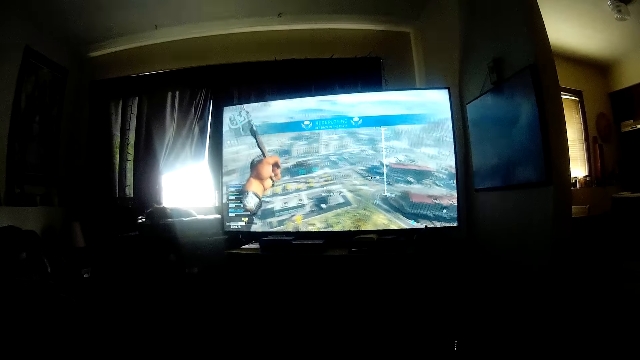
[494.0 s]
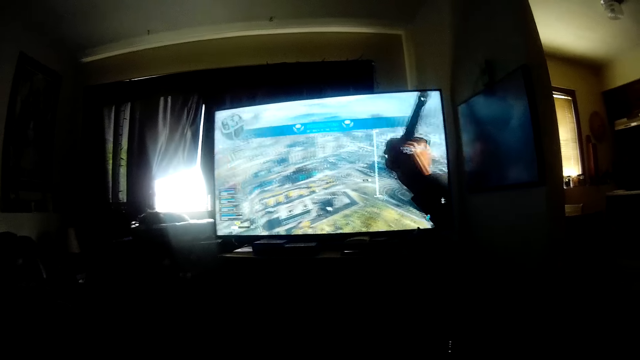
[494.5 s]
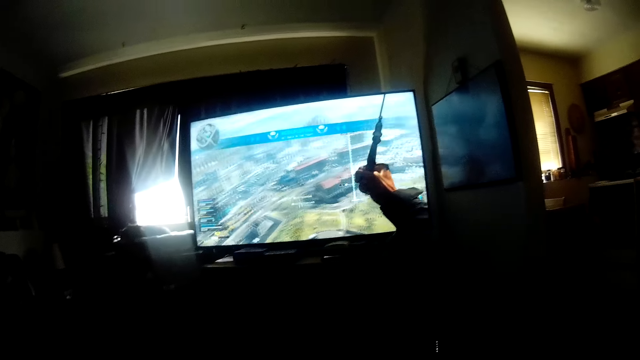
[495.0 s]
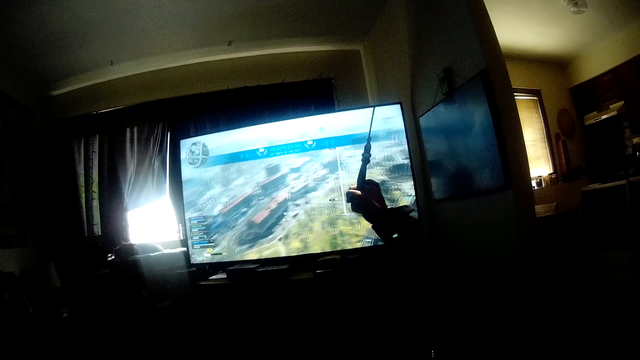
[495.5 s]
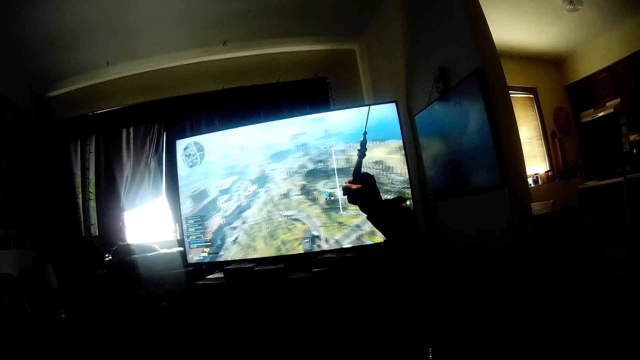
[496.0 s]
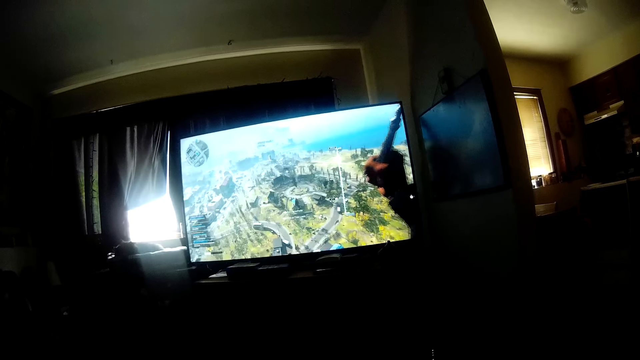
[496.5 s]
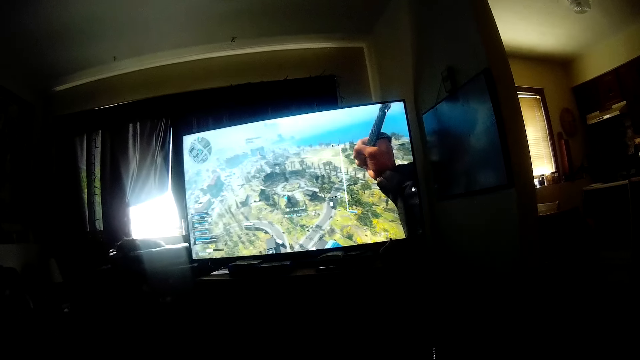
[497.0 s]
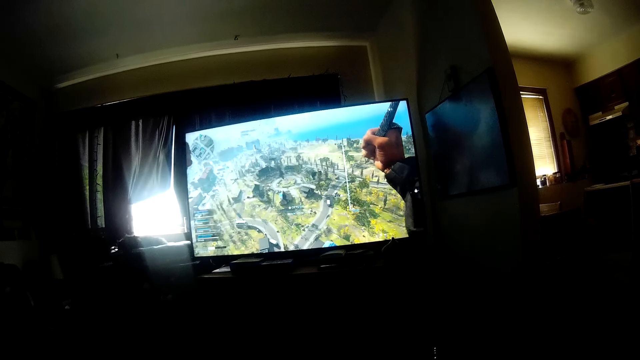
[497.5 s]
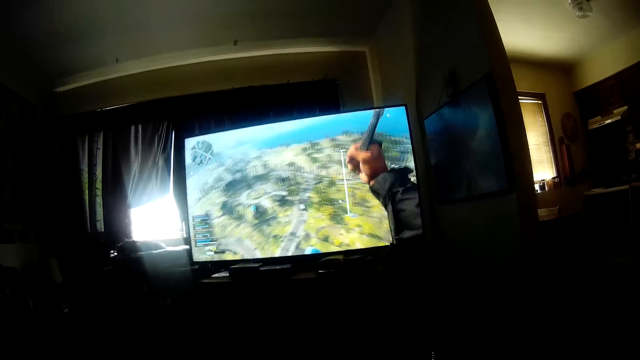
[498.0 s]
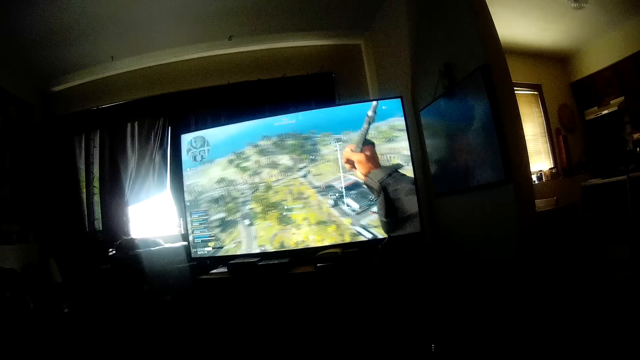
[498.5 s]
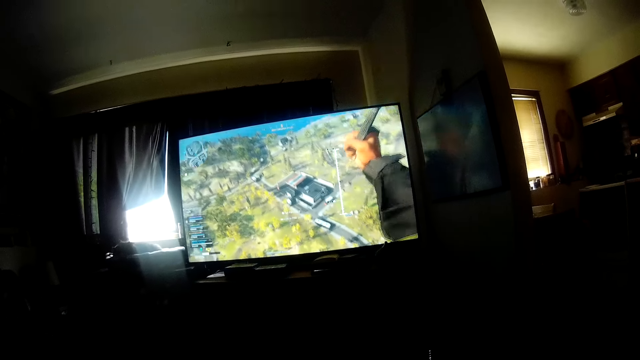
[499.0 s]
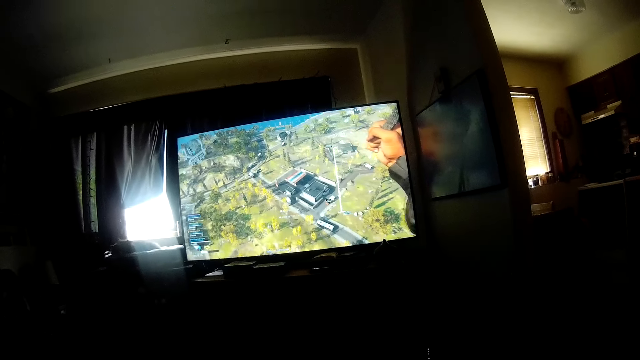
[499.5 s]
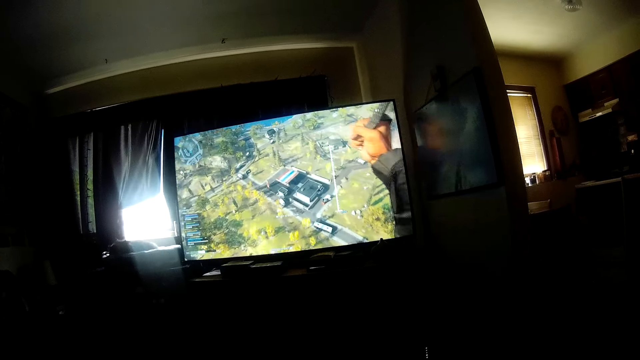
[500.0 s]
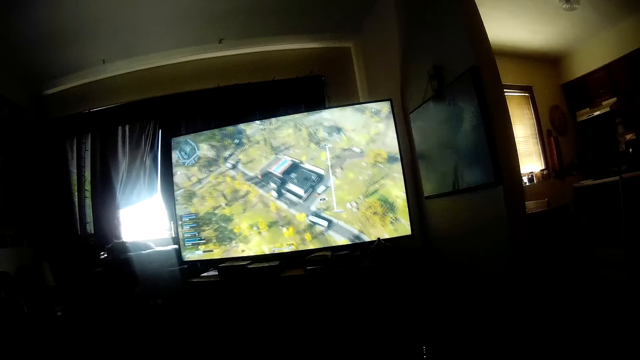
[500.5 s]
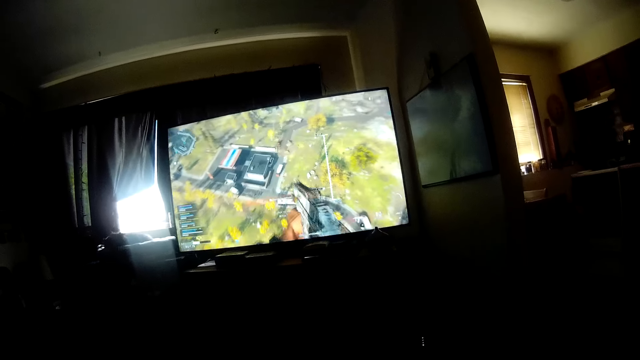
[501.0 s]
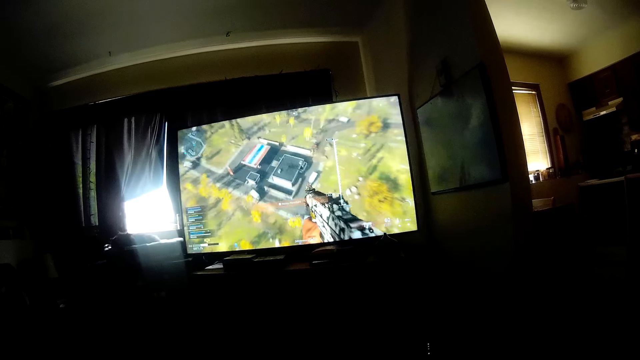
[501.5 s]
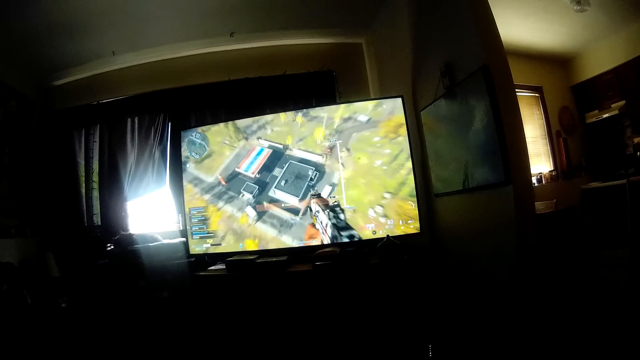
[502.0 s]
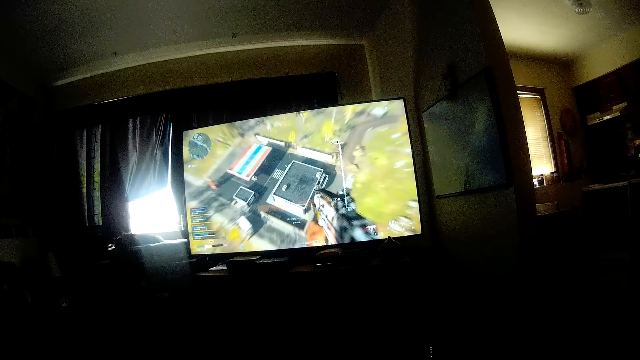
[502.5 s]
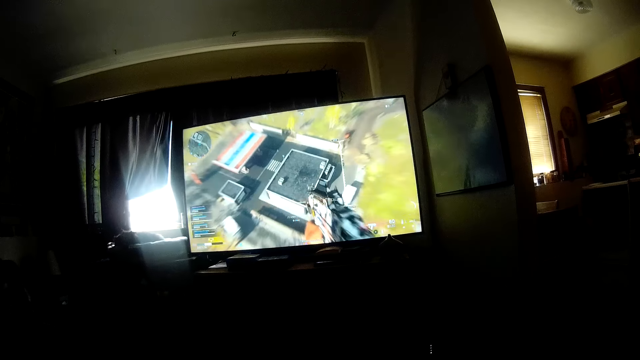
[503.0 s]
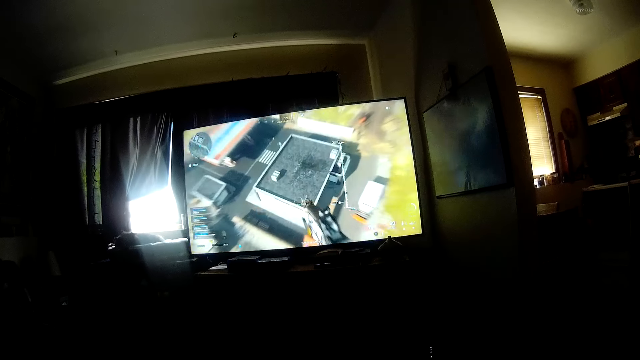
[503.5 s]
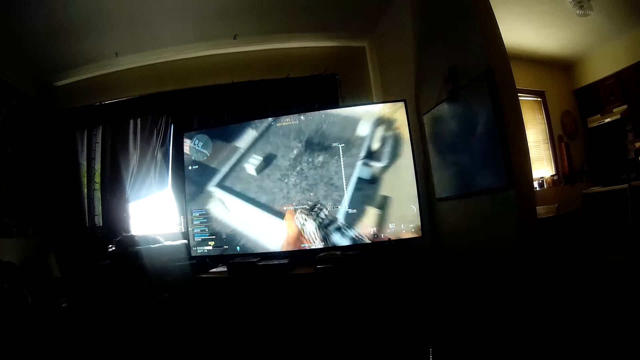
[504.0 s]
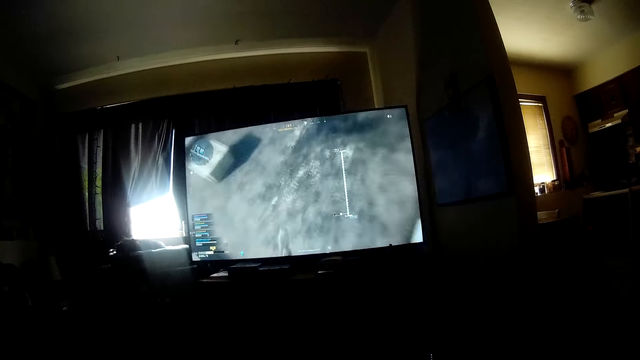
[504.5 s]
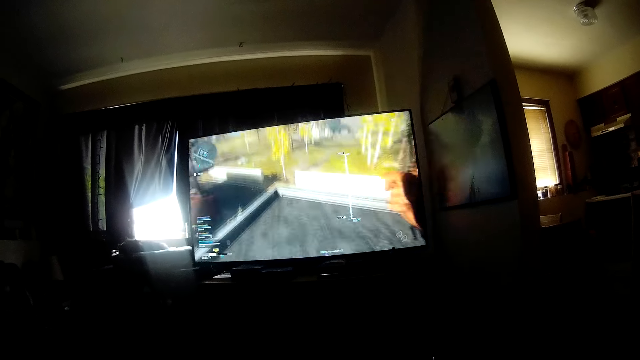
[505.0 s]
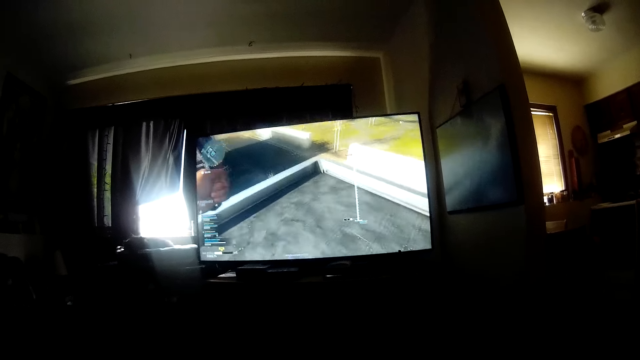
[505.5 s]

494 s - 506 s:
The camera wearer operates a television with a hand.

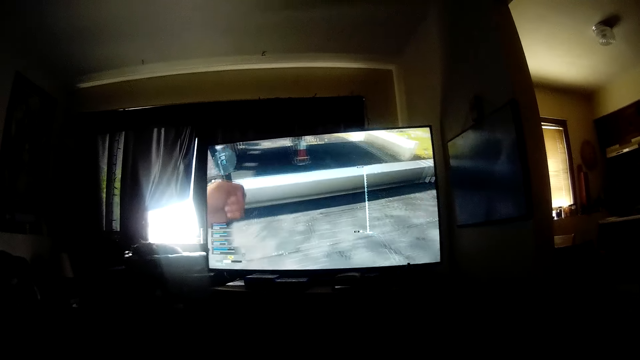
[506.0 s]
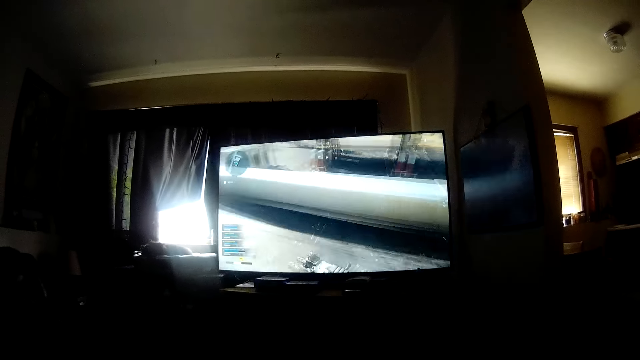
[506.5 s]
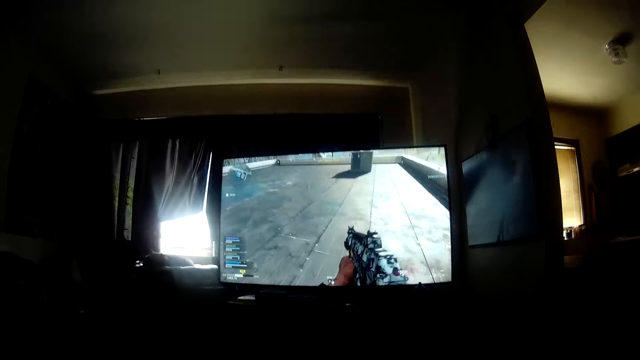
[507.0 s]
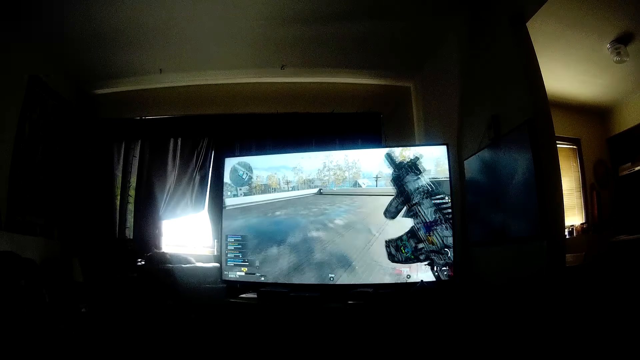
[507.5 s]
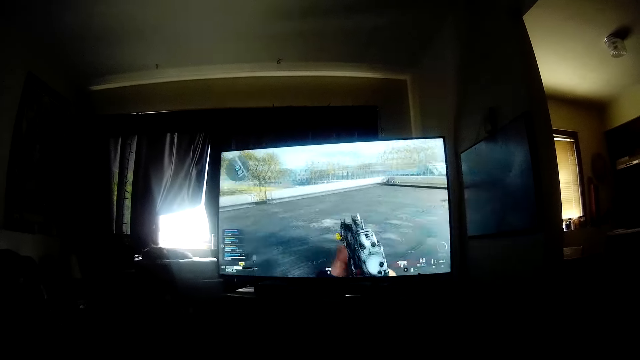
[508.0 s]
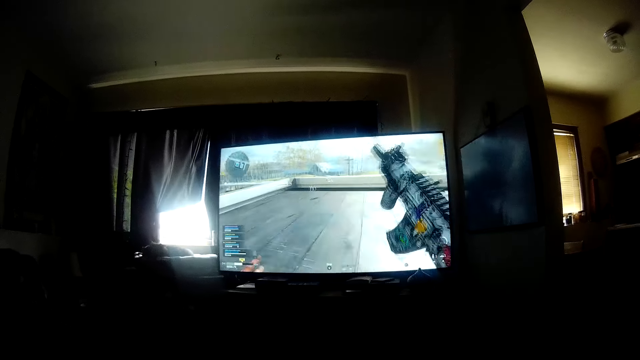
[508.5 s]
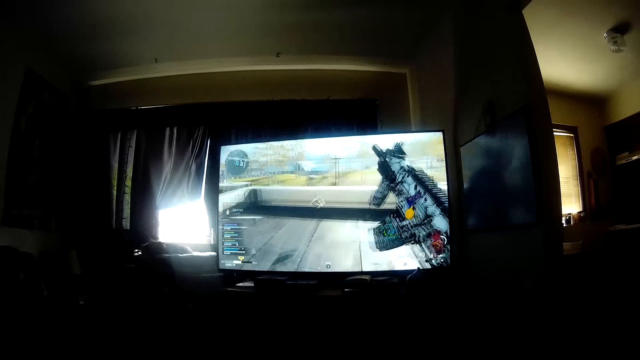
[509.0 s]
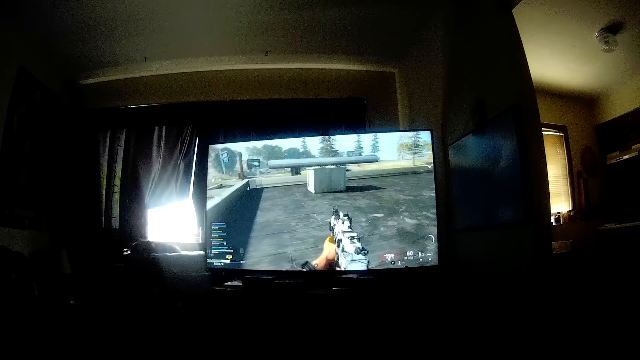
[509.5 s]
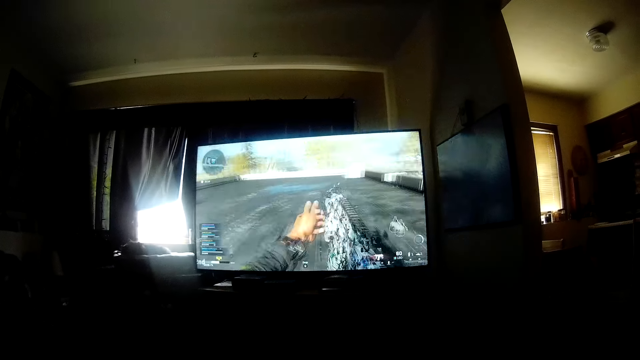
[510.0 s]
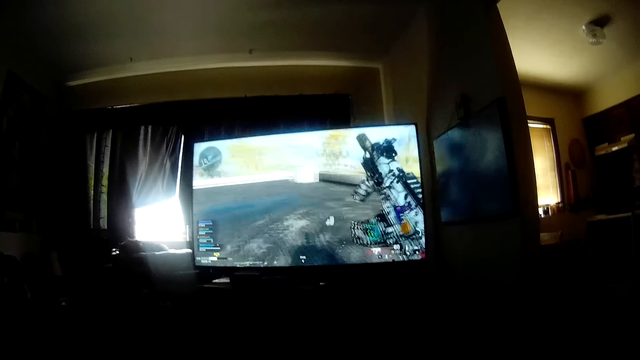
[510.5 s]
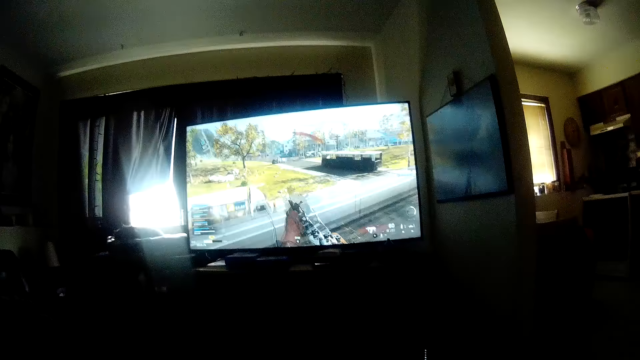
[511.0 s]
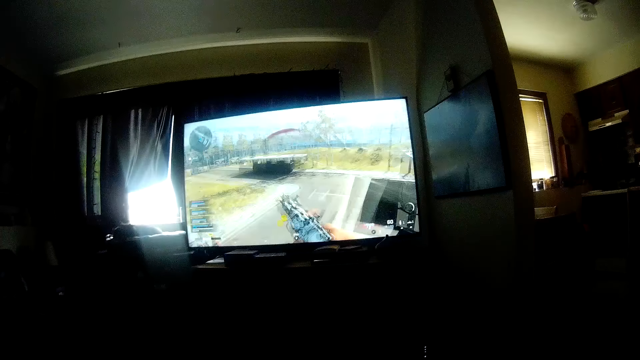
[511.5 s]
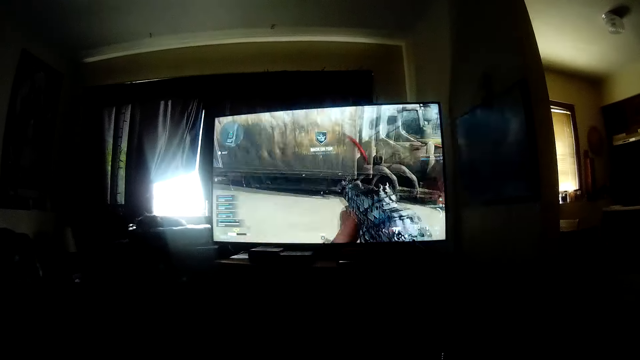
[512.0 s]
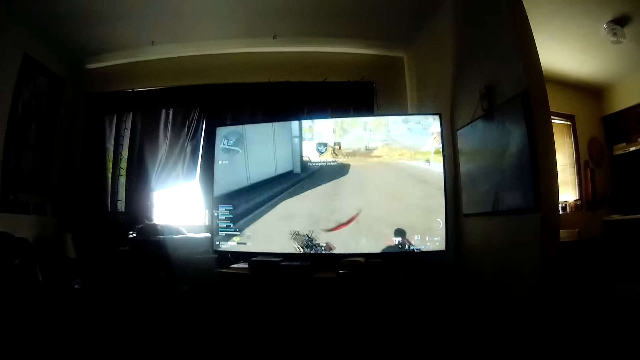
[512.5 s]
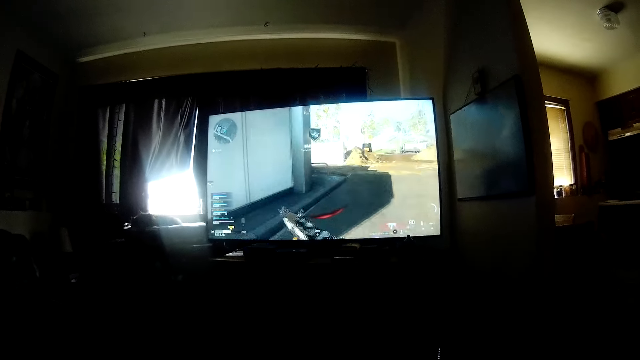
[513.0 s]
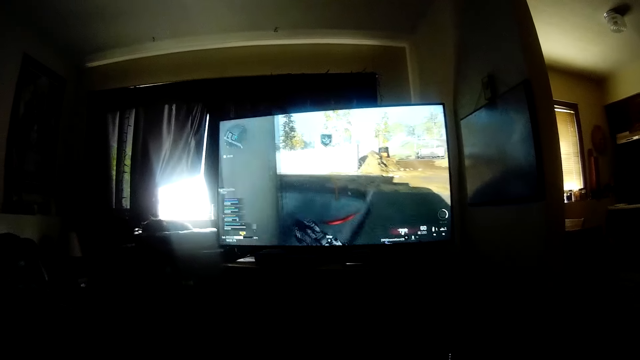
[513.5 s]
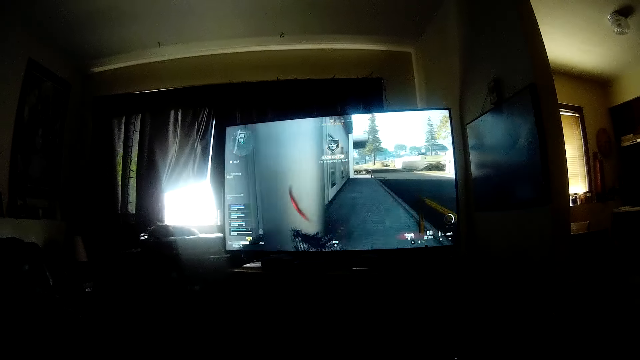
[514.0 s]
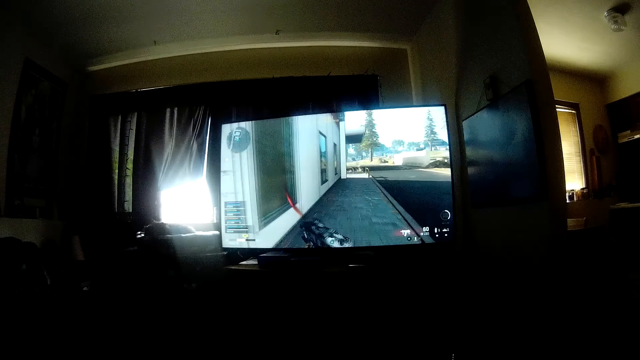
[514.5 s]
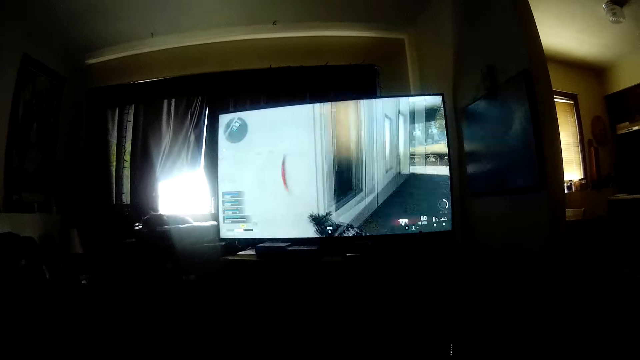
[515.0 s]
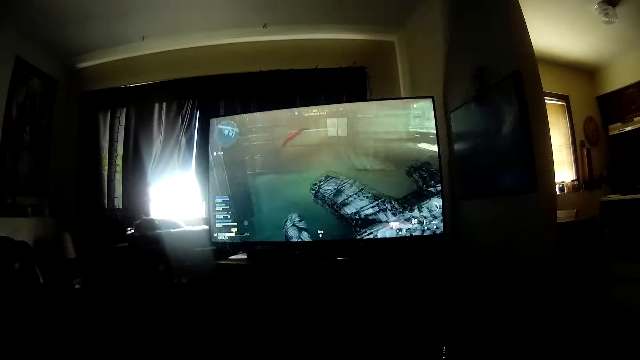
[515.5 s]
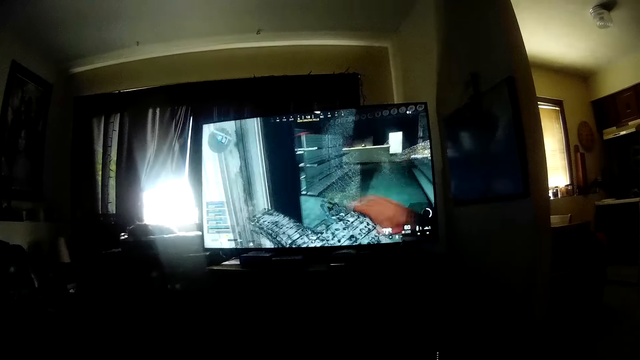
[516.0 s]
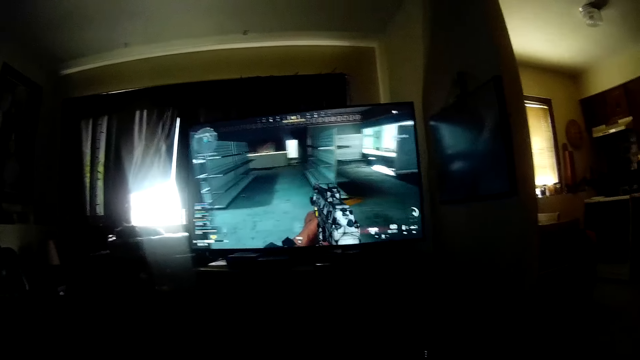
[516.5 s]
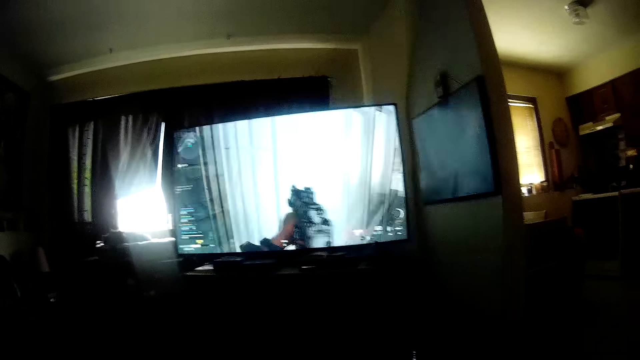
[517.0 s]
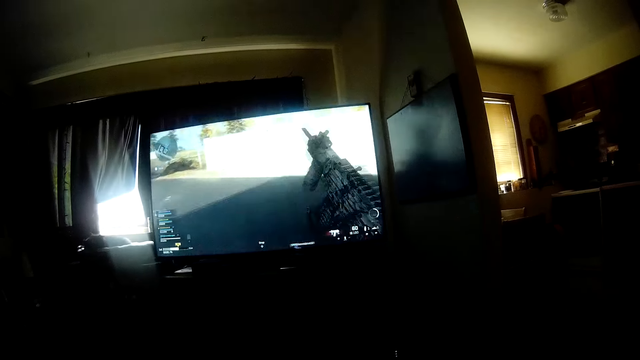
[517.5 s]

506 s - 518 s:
The camera wearer looks around a room. They operate the television with a hand.
